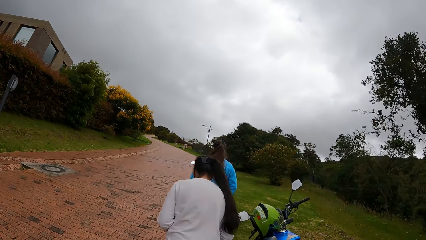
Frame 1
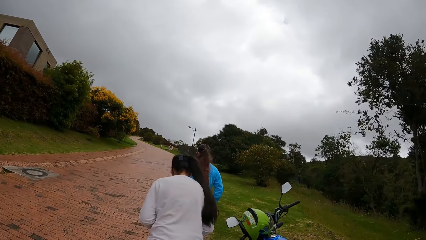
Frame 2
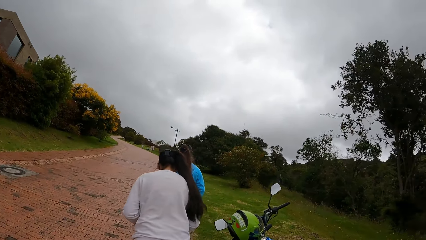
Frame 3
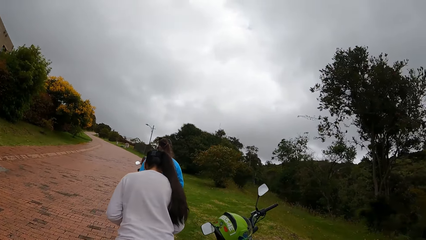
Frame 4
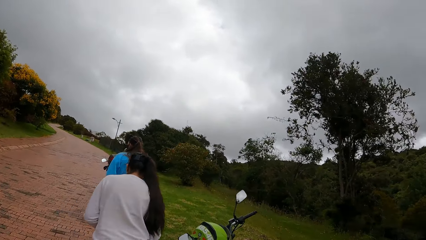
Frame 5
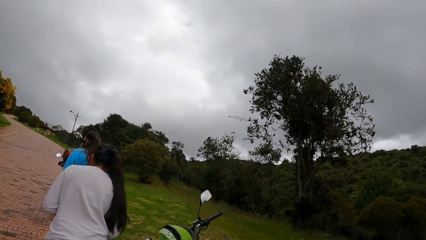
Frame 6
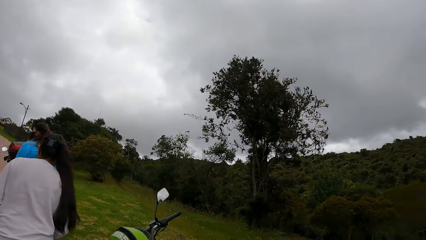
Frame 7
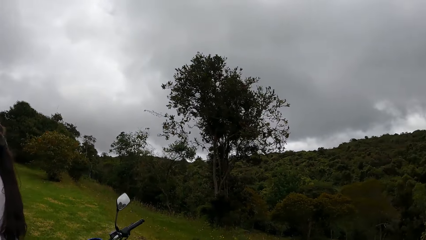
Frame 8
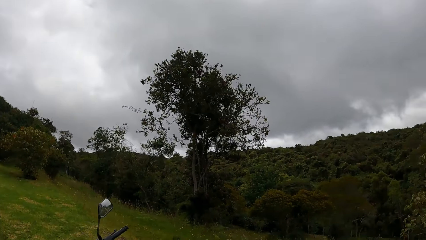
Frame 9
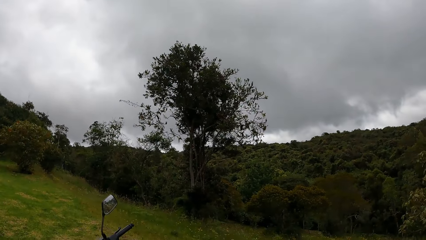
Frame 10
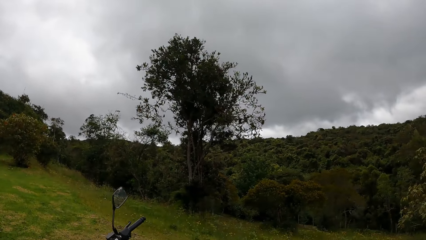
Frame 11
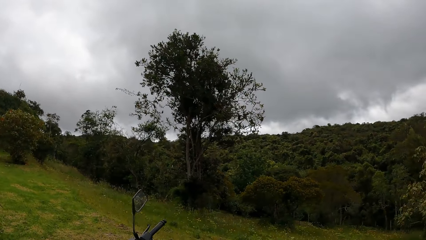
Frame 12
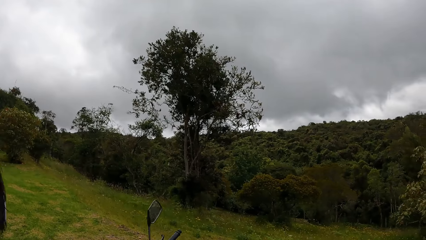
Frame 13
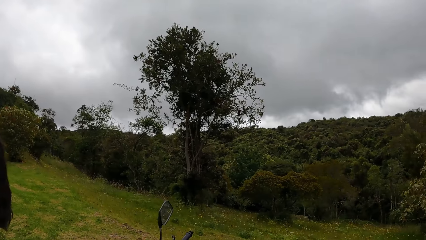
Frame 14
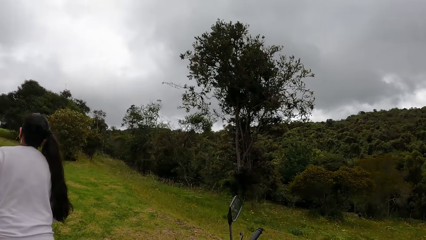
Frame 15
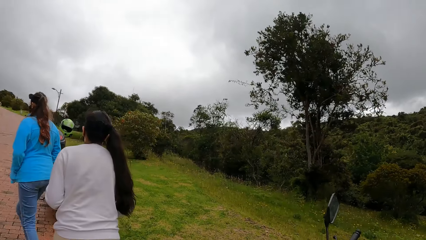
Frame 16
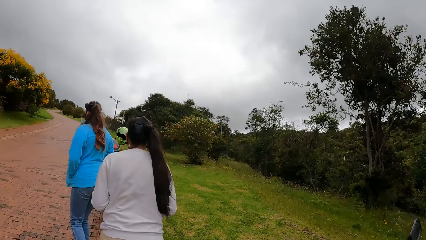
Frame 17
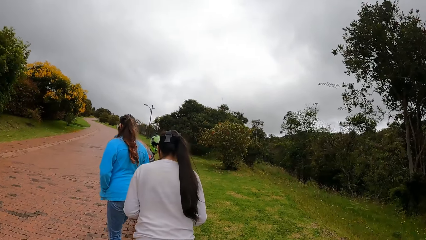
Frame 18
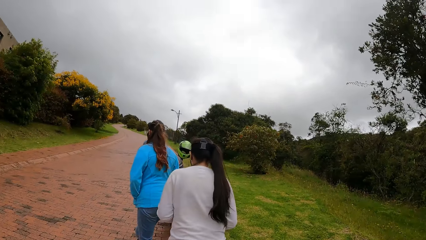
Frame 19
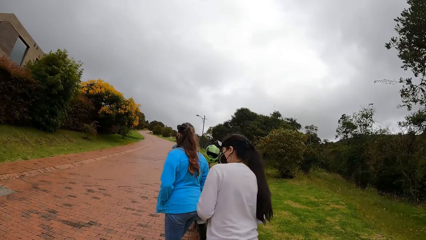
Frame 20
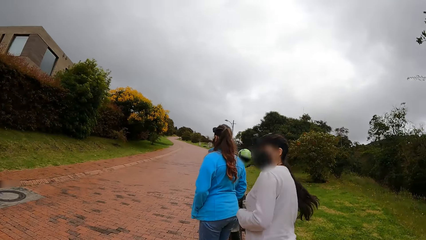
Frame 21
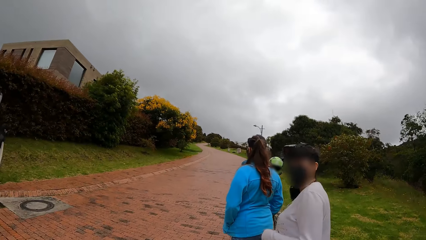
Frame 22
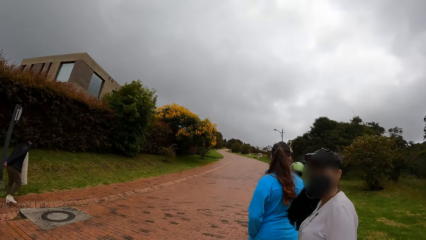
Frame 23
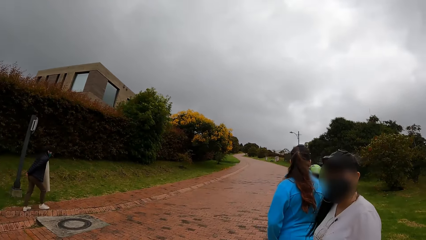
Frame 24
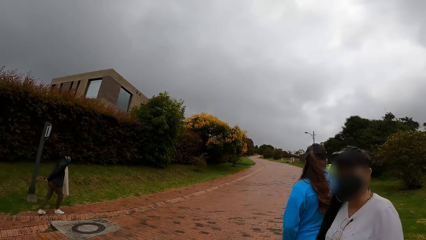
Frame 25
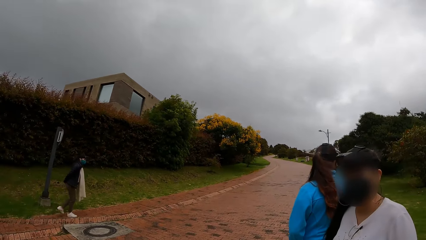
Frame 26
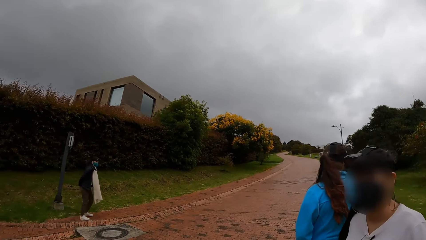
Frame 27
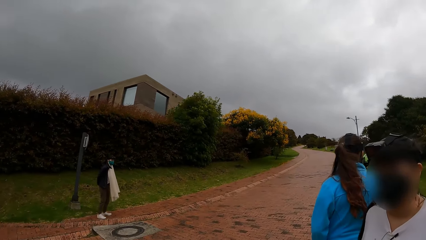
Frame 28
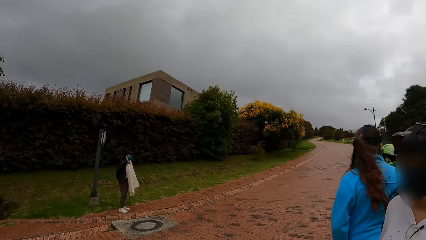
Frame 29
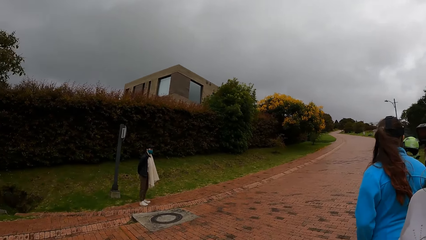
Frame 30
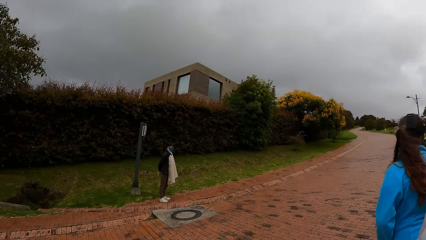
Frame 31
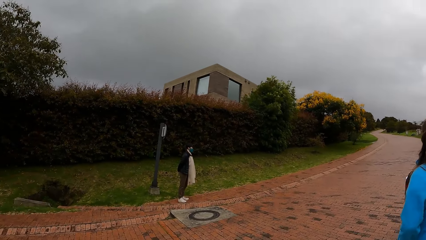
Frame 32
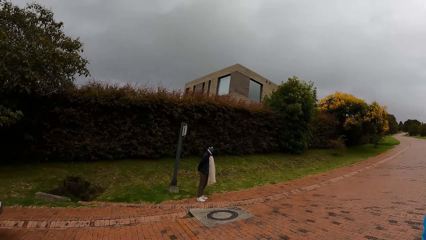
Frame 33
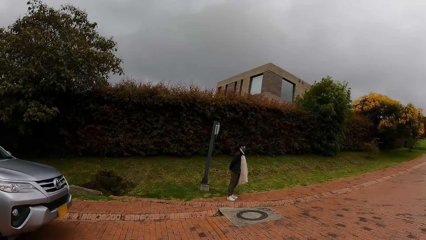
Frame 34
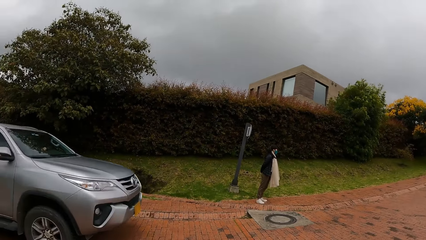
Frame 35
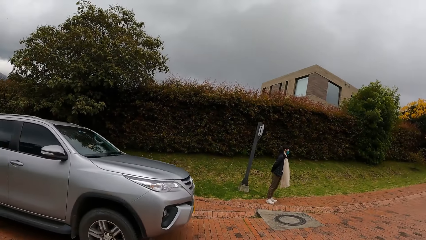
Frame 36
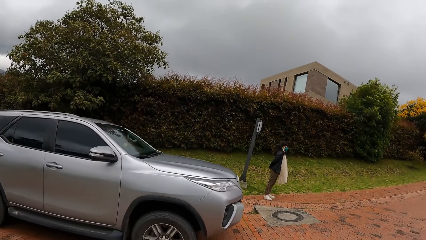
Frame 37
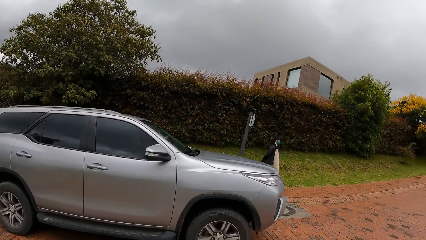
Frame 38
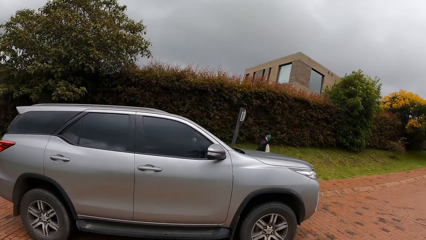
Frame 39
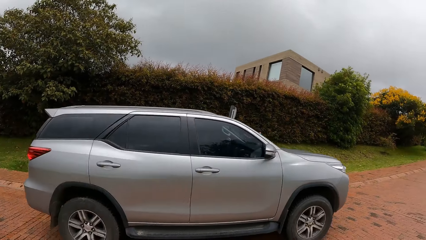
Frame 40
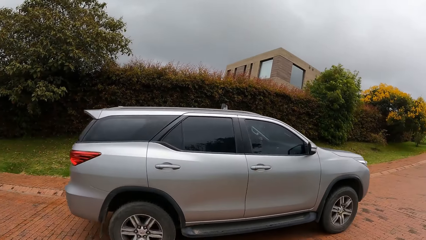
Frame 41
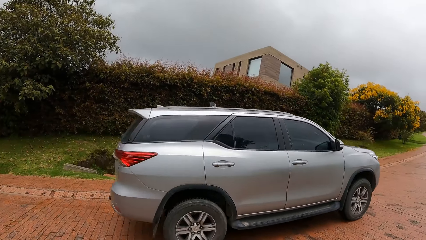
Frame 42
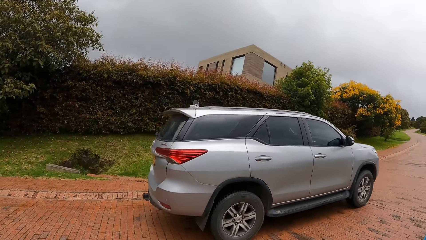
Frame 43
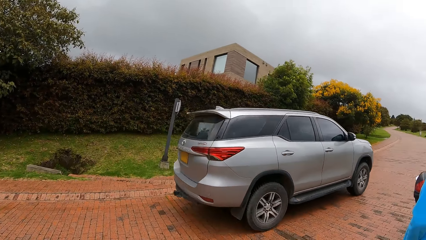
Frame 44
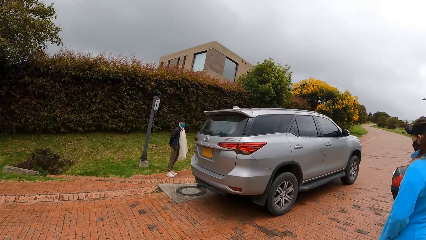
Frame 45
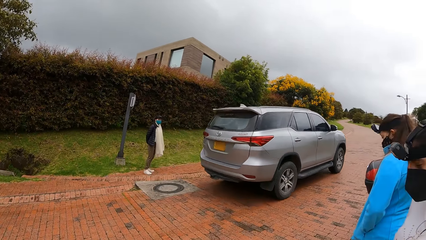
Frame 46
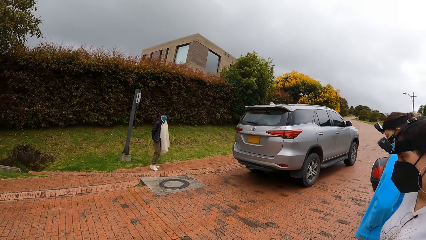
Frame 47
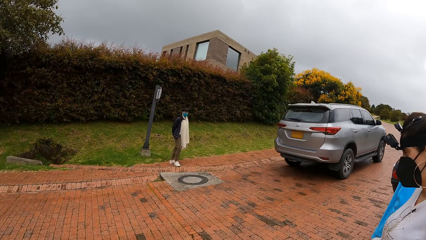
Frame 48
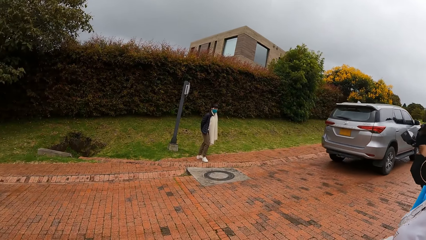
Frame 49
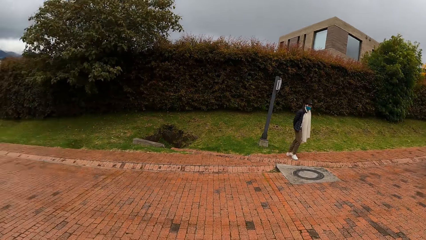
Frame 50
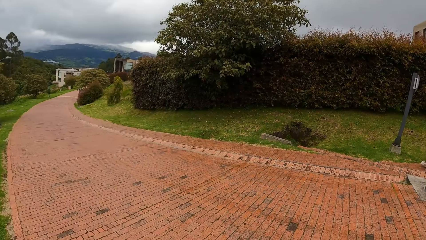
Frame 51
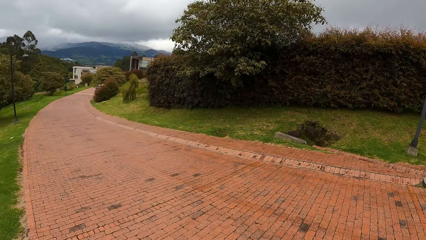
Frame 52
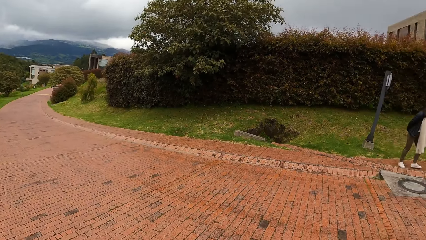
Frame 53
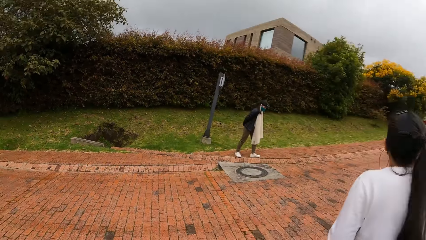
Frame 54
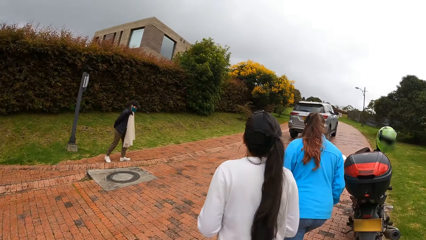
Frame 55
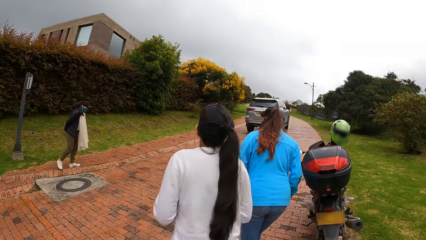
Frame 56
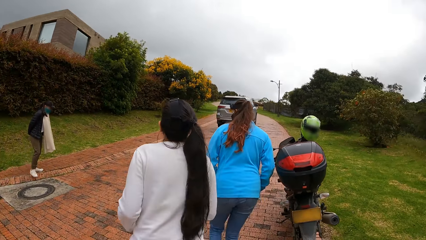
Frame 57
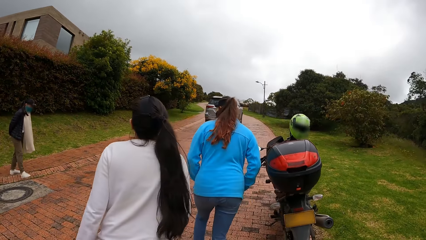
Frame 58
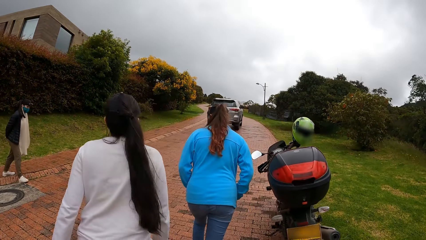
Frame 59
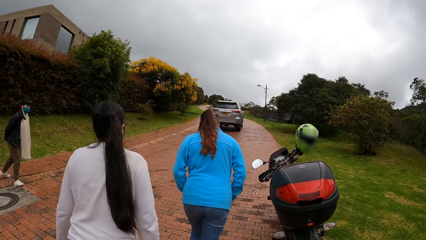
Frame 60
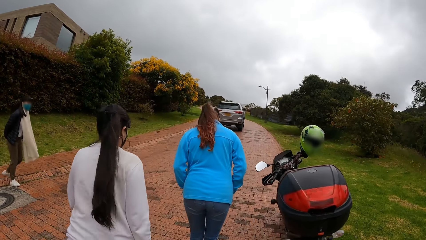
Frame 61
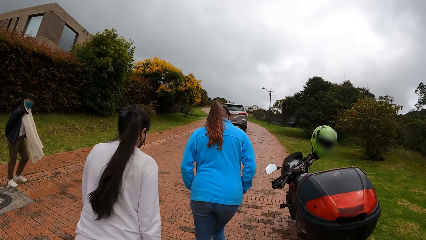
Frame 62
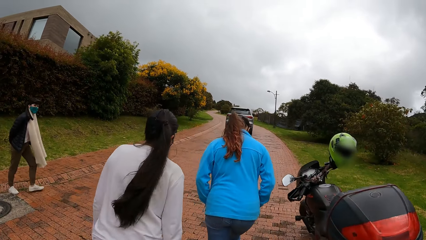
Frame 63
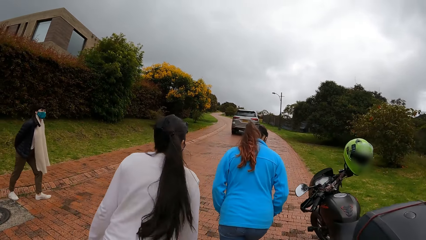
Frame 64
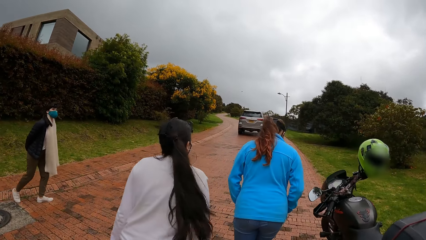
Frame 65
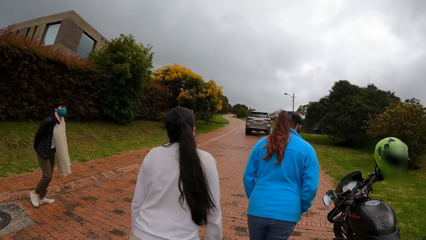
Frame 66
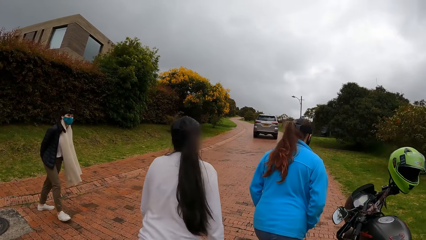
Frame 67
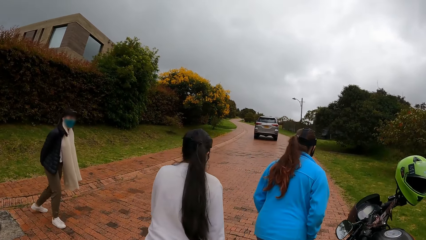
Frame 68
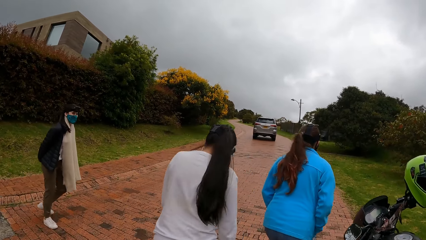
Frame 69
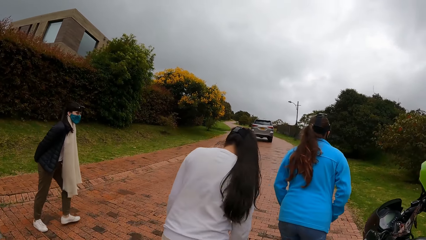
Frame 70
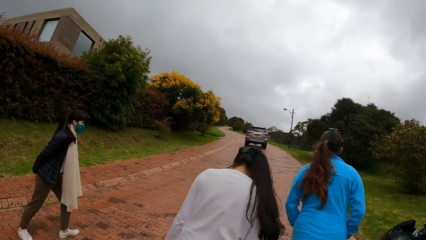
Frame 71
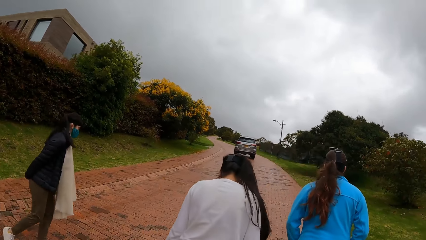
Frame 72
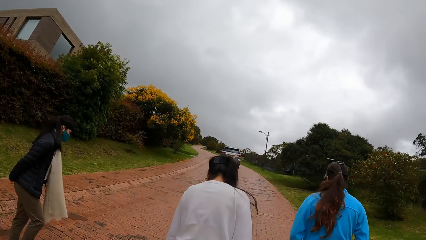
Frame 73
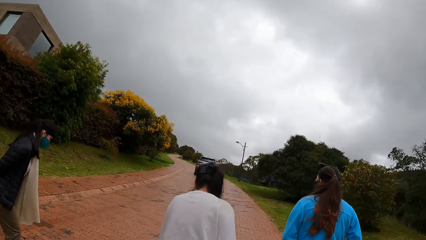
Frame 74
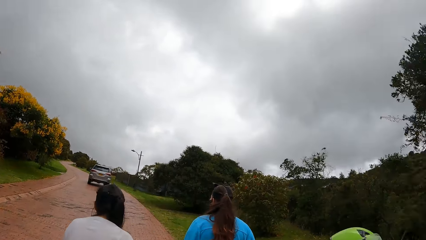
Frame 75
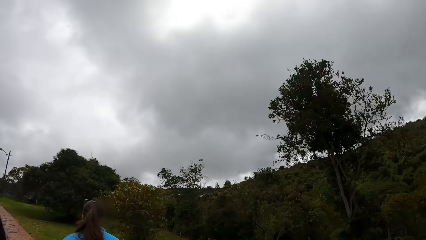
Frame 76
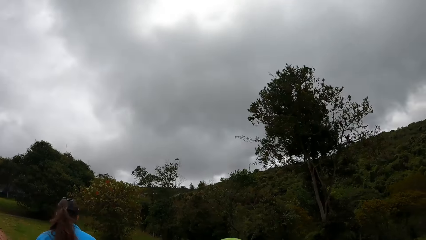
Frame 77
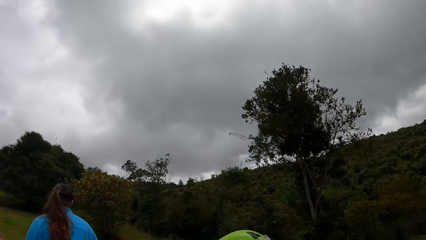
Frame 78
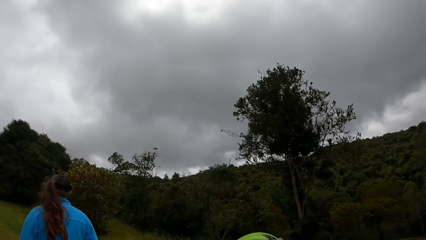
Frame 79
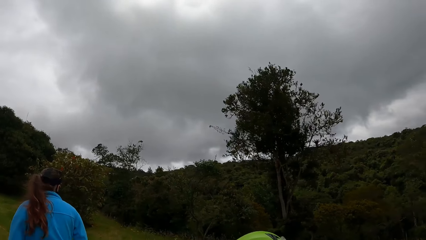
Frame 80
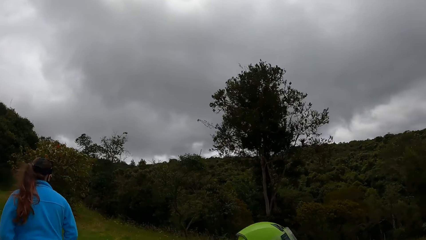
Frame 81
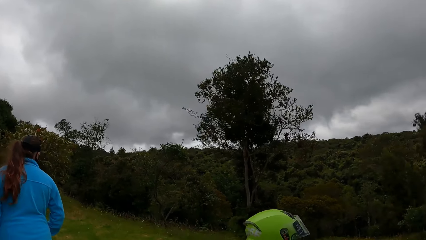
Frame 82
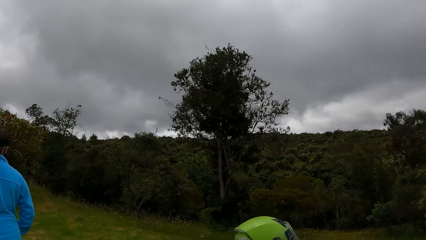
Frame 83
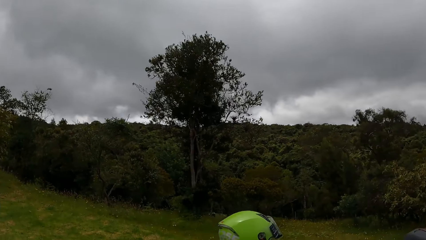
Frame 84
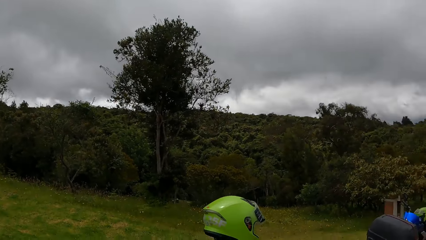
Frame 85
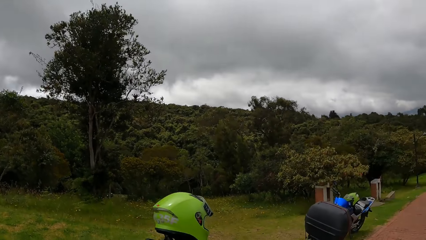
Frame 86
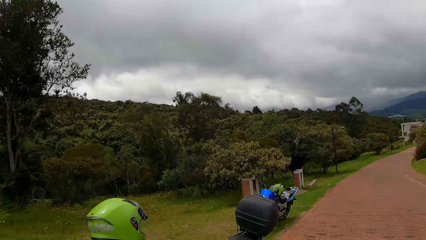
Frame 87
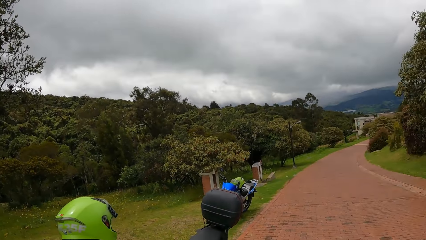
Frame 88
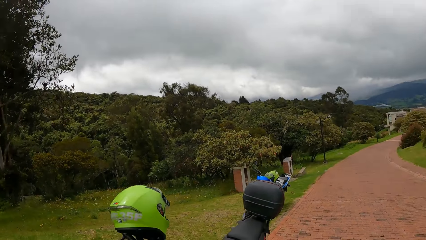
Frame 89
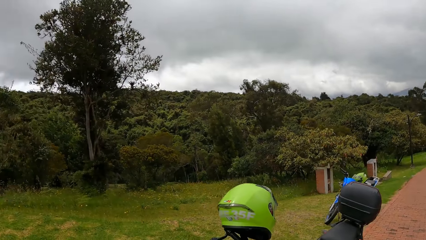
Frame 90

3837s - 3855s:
A woman stops on the pavement. Another woman stops on the pavement. A third woman stops on the pavement. The camera wearer stops on the pavement. They look at the vehicle passing on the pavement. An ash color car drives past the camera wearer, the third woman, the second woman and the first woman. The second woman walks on the pavement. She walks on the pavement again. The first woman walks on the pavement. The camera wearer walks on the pavement. They look around the forest.
